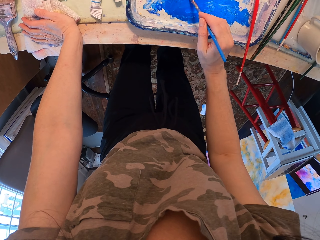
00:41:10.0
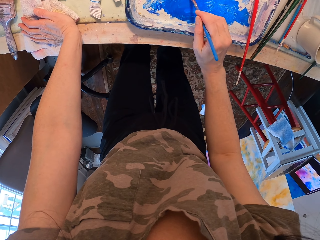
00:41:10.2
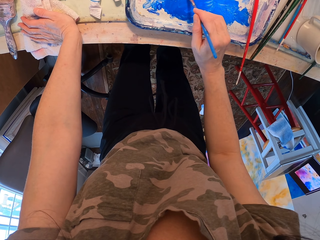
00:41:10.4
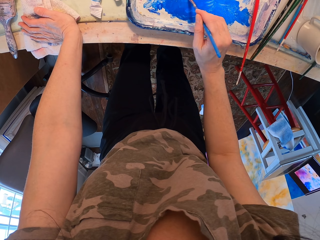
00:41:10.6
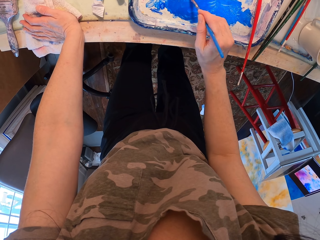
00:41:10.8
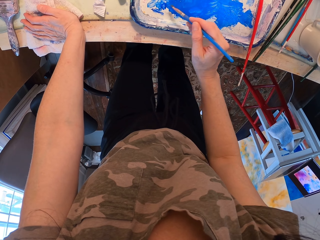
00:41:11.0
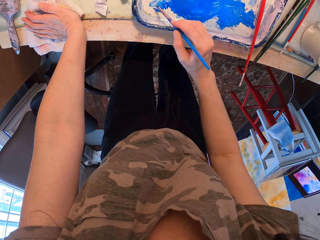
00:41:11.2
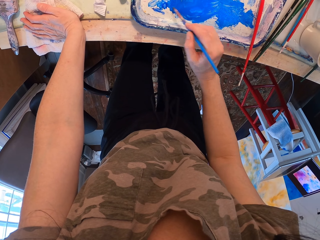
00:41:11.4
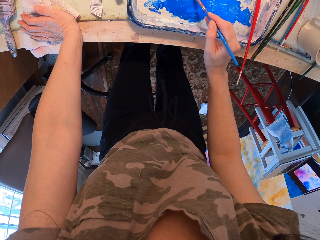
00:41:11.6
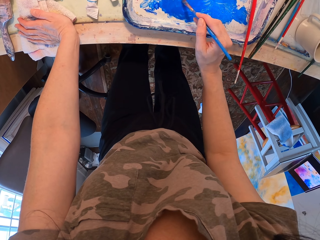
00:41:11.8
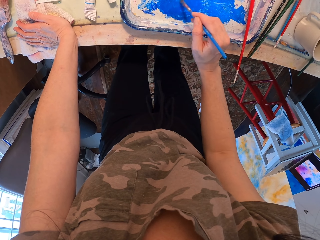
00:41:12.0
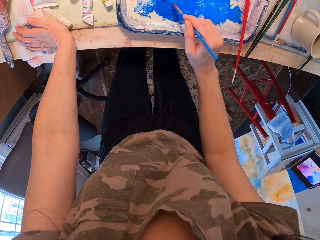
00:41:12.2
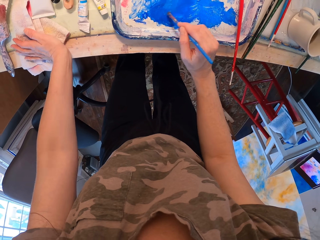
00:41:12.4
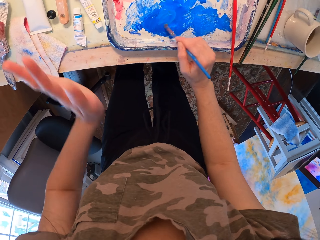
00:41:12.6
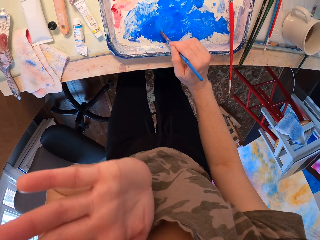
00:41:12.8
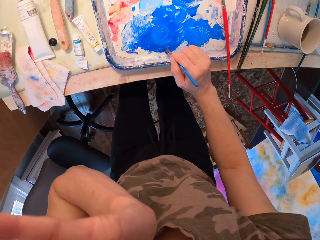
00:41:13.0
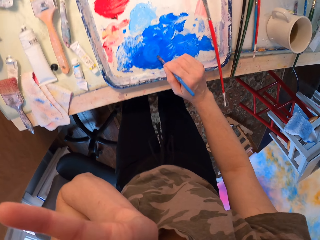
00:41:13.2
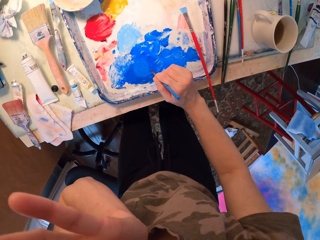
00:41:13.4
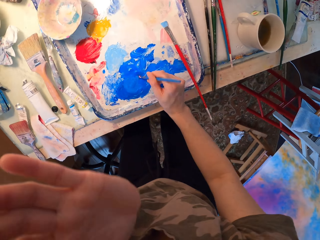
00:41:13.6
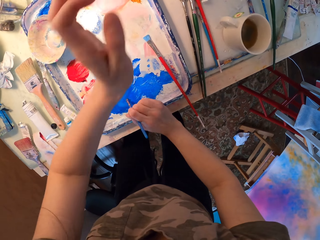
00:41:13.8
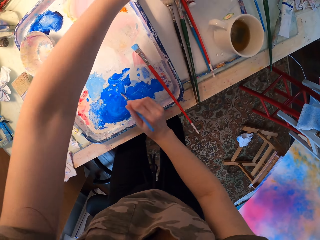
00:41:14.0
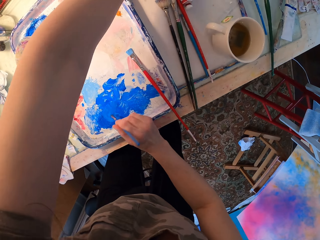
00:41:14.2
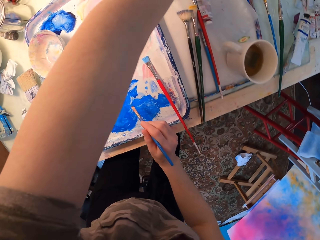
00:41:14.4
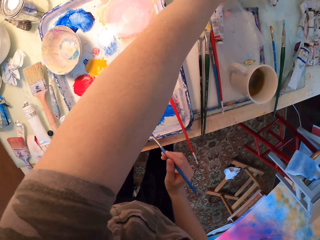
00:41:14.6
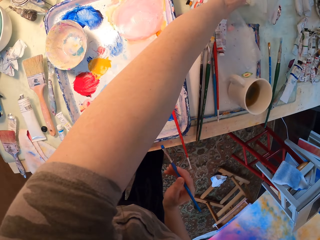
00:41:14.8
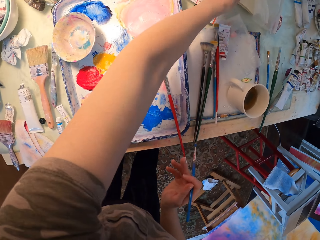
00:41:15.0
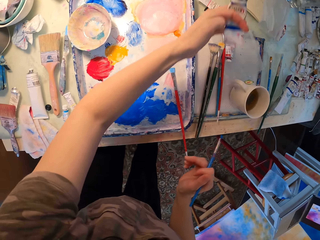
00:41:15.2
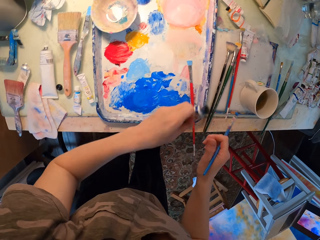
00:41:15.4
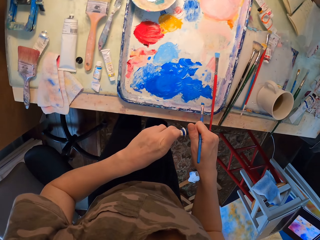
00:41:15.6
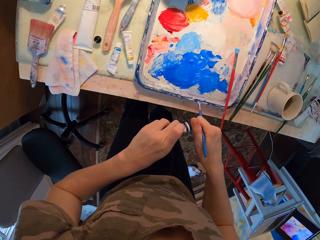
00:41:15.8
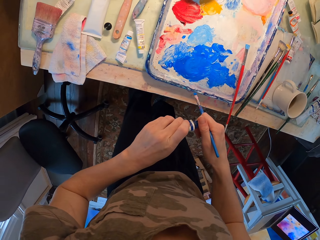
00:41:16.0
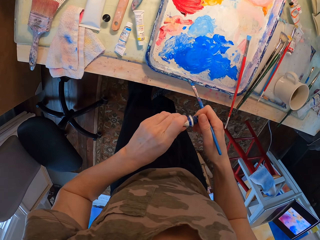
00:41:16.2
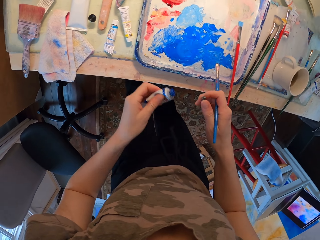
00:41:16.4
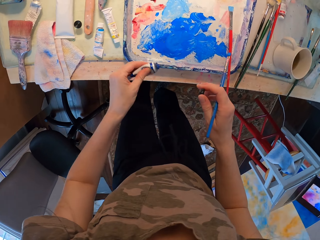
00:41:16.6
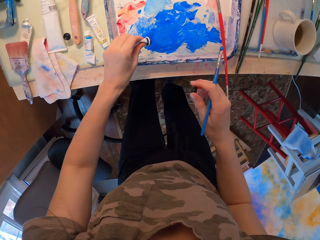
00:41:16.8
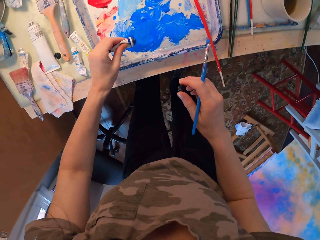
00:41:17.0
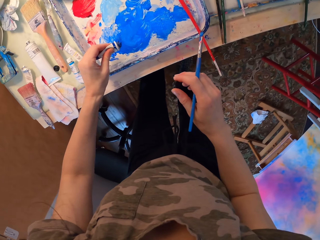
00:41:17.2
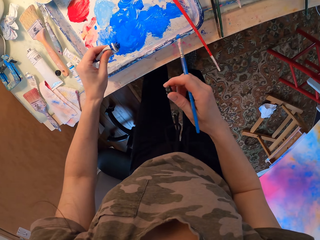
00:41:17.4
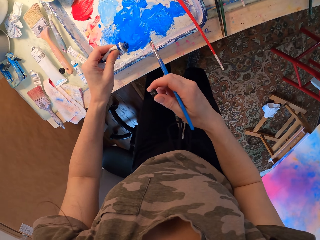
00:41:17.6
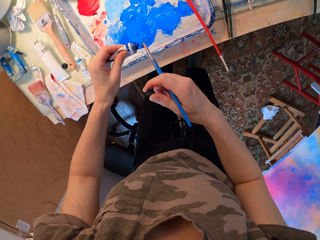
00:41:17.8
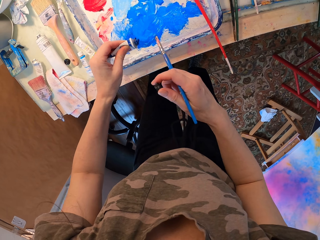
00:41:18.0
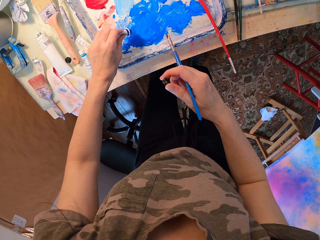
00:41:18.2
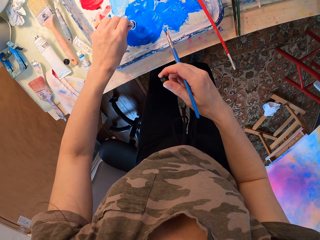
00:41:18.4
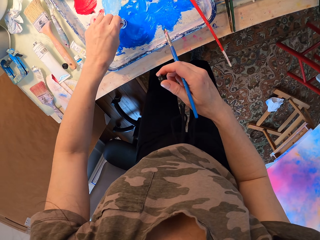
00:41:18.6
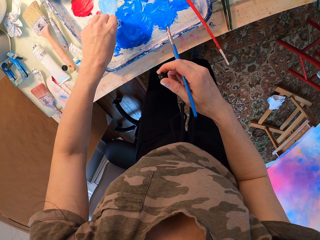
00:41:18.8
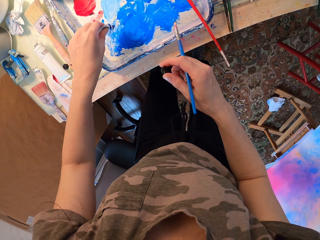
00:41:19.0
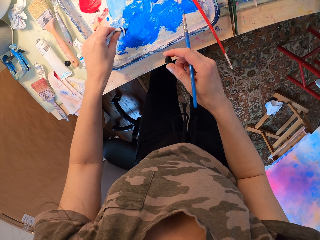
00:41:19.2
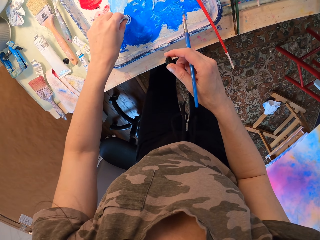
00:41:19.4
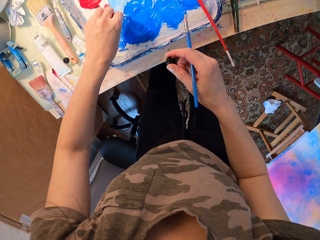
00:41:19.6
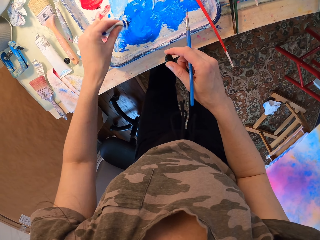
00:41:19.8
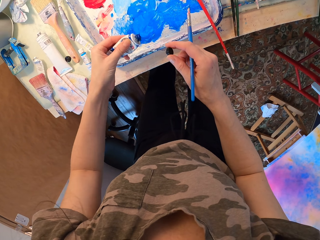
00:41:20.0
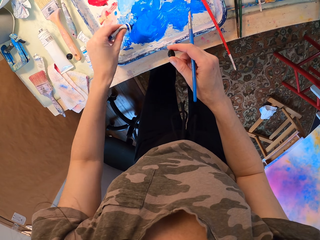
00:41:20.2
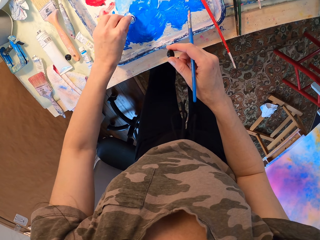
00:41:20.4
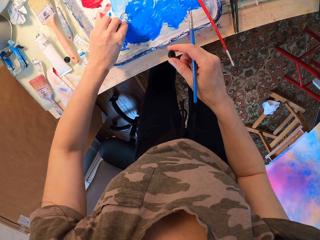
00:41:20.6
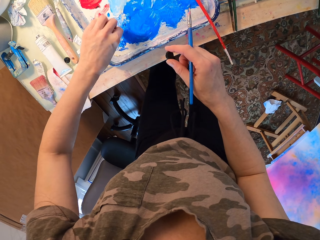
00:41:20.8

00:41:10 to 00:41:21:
The camera wearer spreads the paint on the tray. He touches his face. He takes the paint tube. He opens the paint tube. He squeezes the paint out of the tube. He puts the paint on the paint tray.

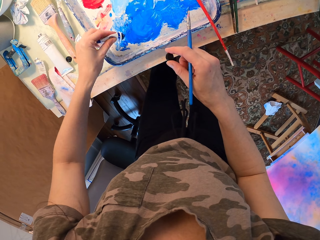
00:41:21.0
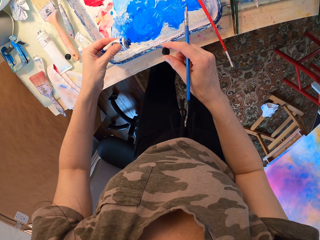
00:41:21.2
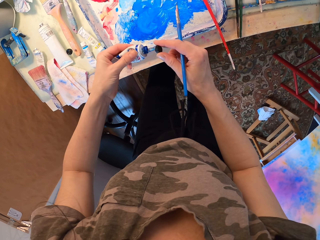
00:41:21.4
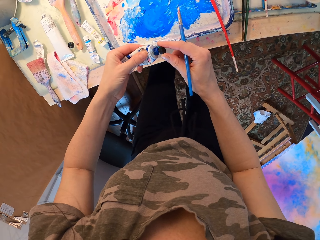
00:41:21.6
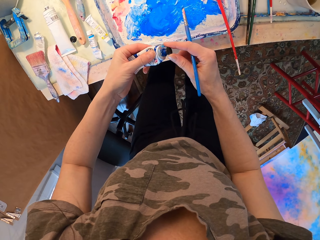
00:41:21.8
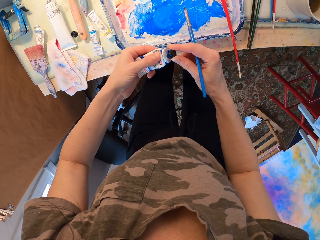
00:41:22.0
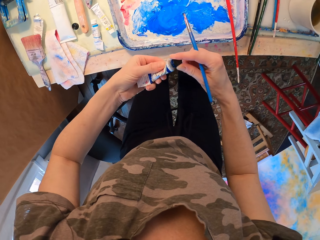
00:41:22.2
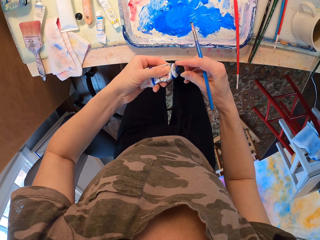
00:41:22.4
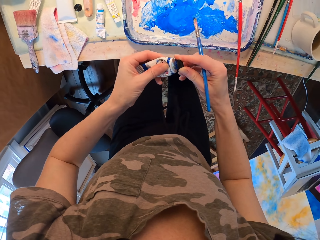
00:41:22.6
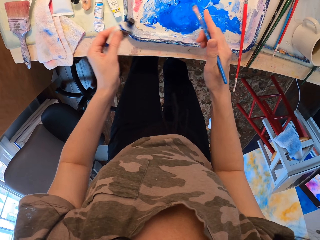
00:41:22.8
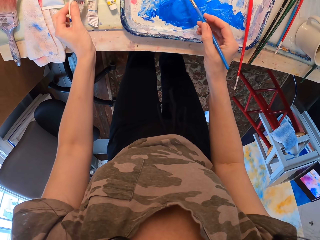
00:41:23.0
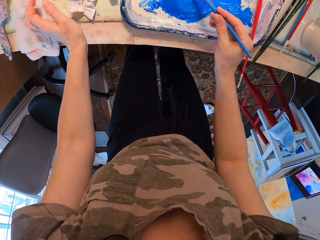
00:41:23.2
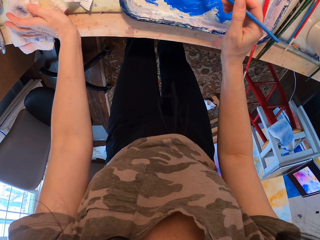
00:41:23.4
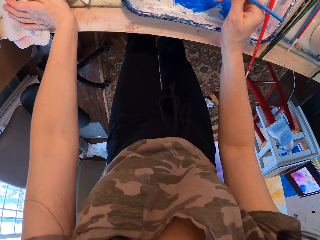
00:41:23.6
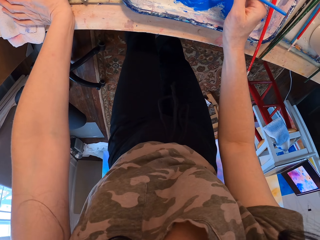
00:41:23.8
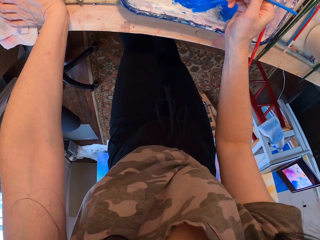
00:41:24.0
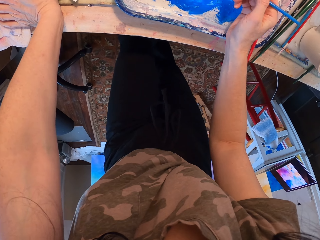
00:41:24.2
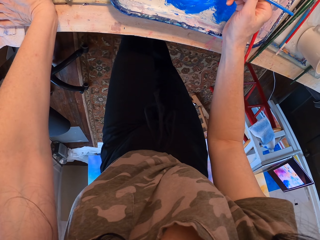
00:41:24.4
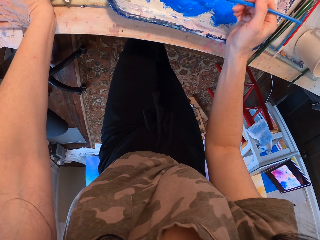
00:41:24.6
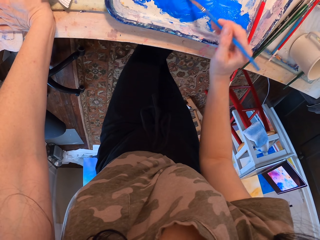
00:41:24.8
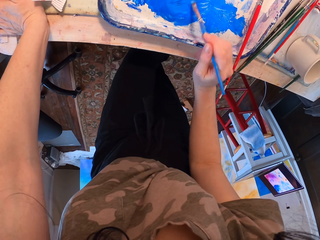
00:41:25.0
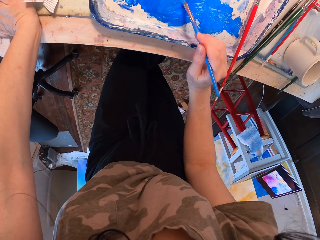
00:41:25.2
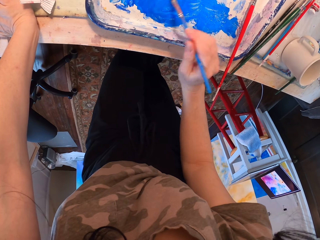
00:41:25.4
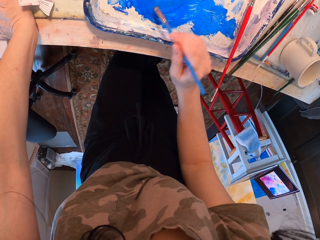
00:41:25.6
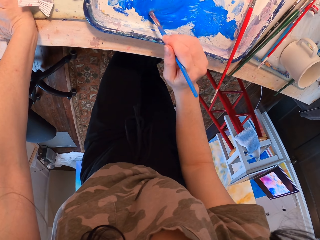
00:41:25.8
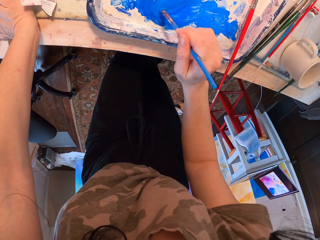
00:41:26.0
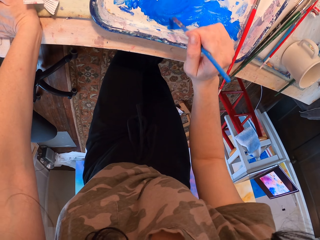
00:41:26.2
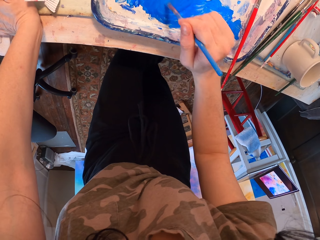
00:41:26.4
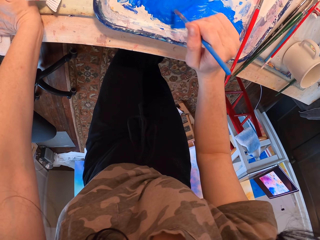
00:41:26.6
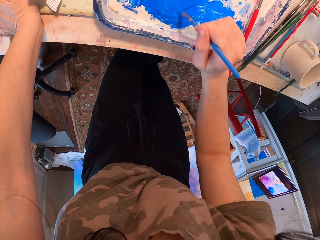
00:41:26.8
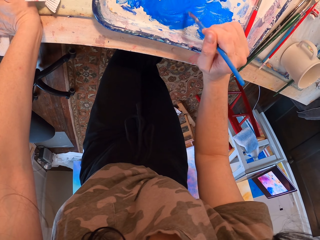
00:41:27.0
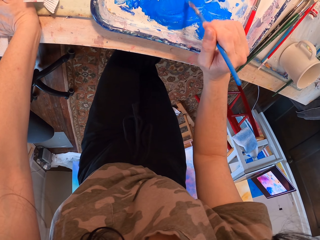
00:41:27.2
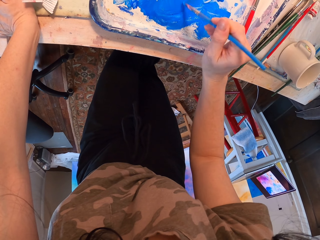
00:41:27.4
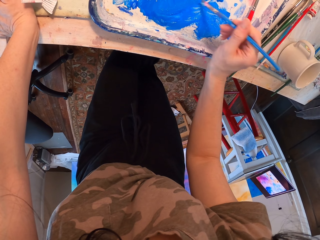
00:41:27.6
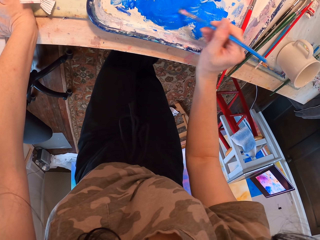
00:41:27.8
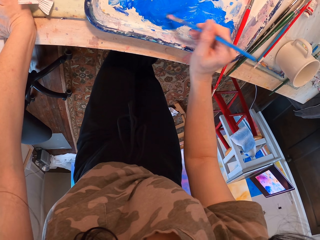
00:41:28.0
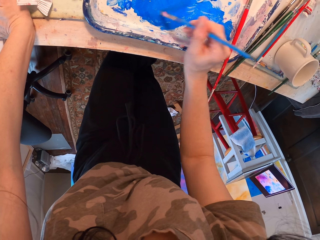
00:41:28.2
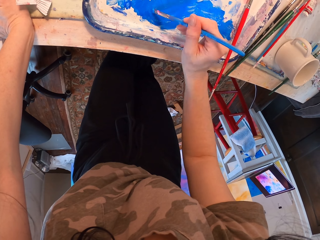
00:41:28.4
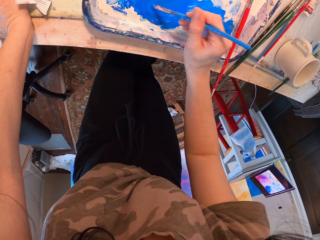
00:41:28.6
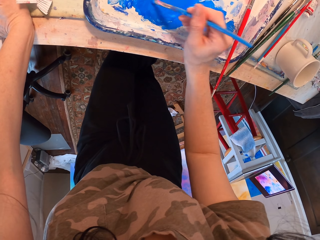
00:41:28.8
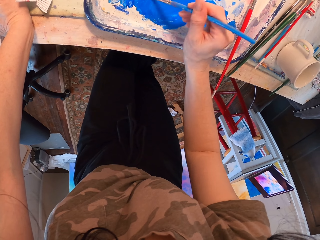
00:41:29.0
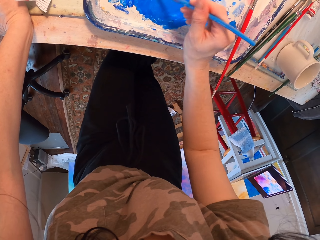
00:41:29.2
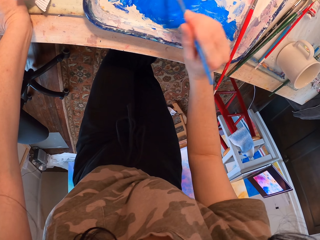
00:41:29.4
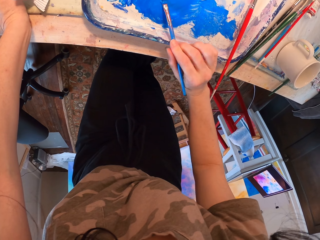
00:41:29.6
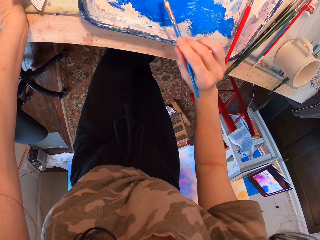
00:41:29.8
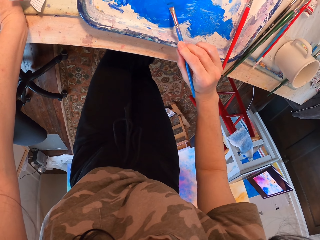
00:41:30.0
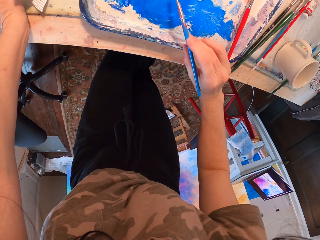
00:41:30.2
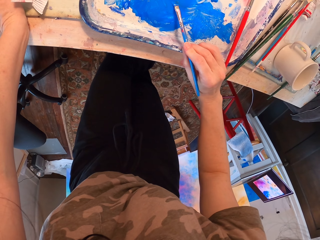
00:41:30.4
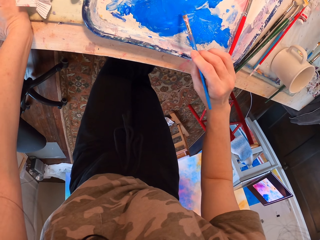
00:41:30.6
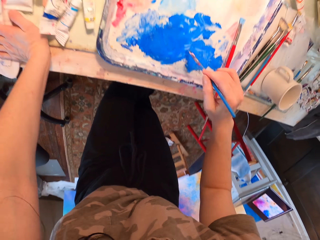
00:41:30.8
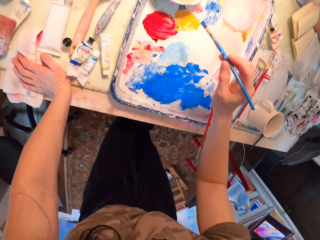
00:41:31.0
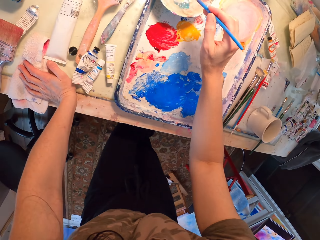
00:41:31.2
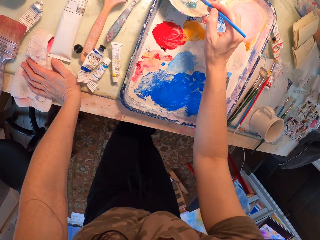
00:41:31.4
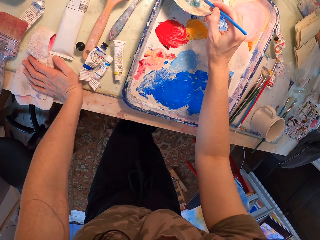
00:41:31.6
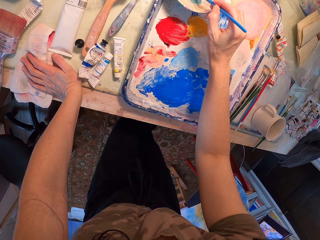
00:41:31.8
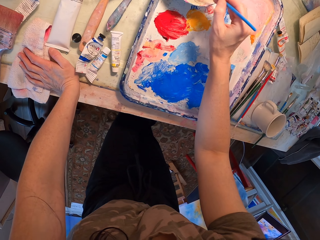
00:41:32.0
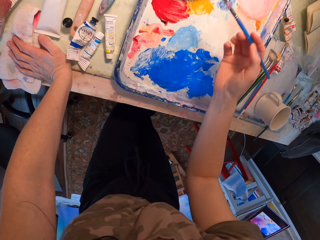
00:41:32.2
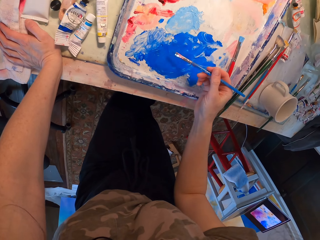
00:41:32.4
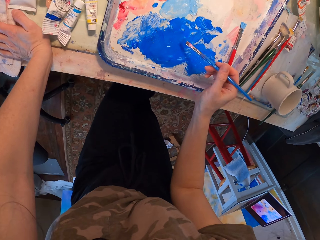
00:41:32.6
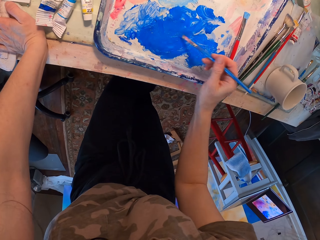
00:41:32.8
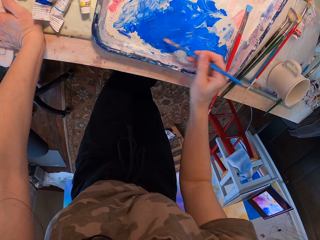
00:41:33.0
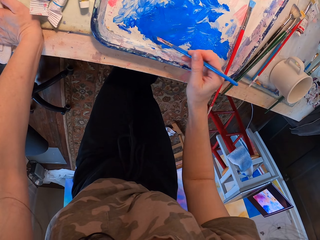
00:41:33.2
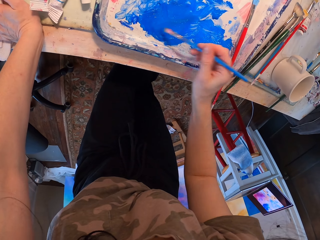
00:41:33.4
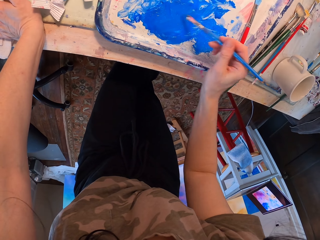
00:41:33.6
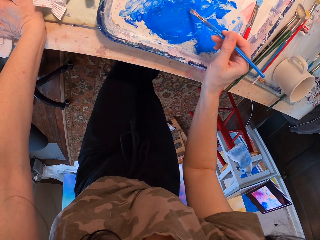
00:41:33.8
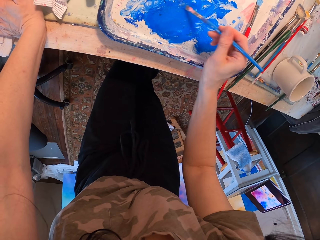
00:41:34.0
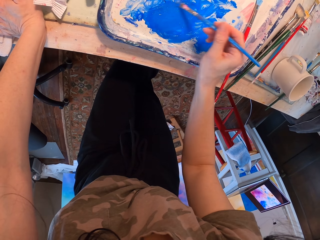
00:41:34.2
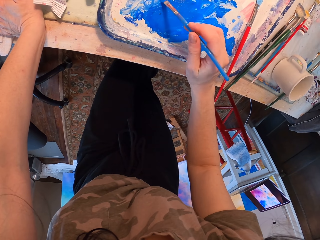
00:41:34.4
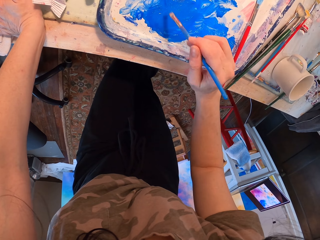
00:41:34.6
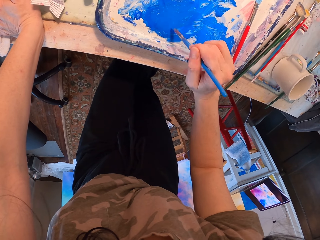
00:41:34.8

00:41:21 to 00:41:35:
The camera wearer closes the paint tube. They put the tube on the table. They mix the paint on the paint tray. They scoop the paint with the painting brush. They stir the paint.
